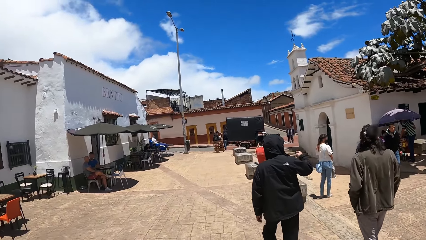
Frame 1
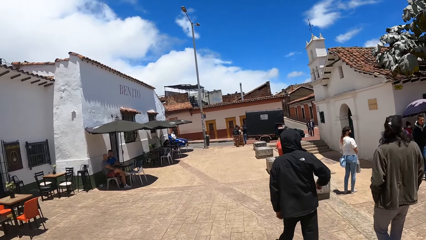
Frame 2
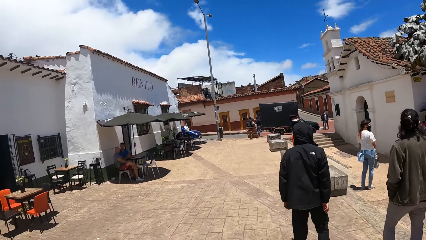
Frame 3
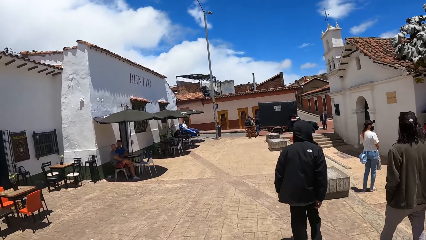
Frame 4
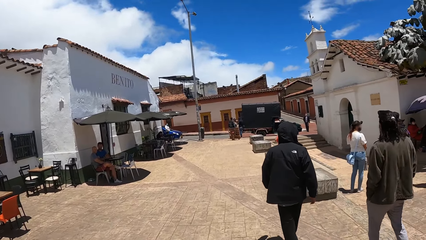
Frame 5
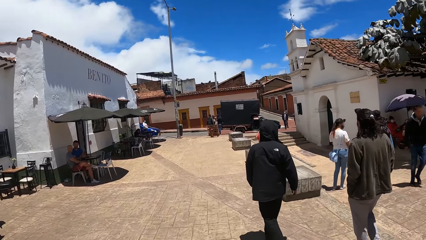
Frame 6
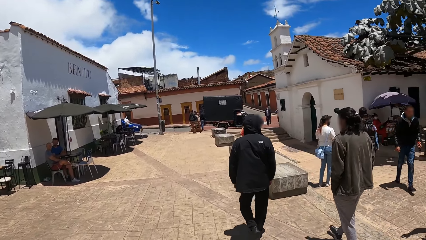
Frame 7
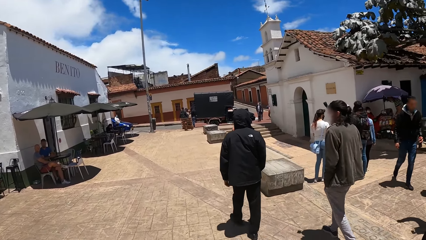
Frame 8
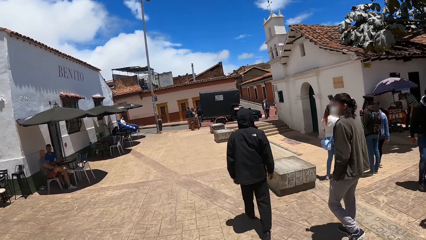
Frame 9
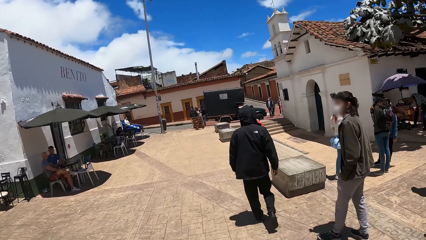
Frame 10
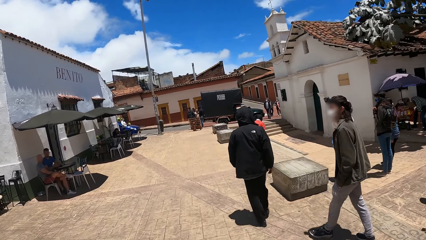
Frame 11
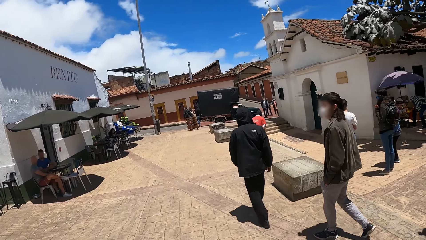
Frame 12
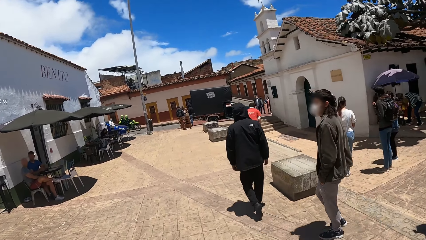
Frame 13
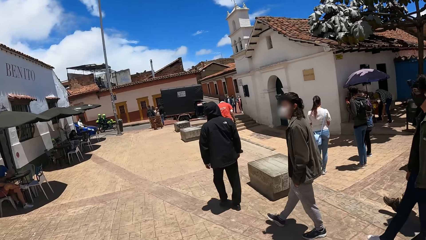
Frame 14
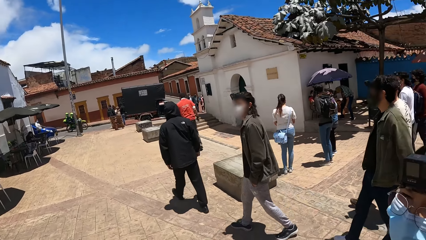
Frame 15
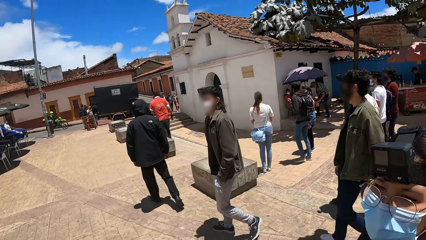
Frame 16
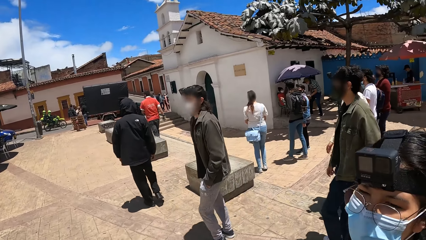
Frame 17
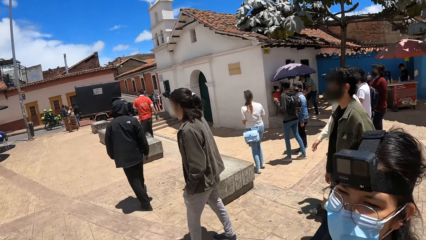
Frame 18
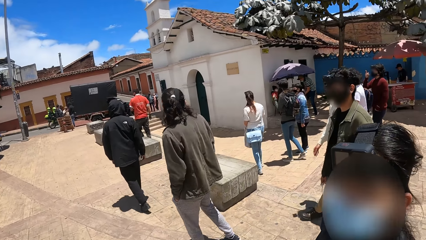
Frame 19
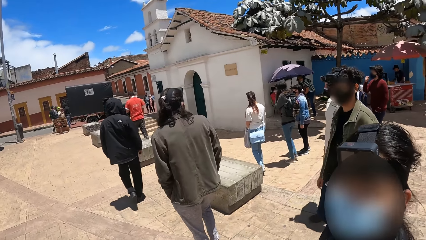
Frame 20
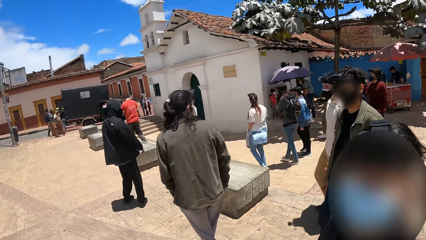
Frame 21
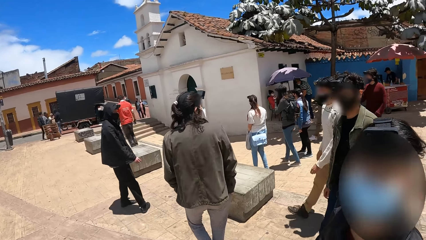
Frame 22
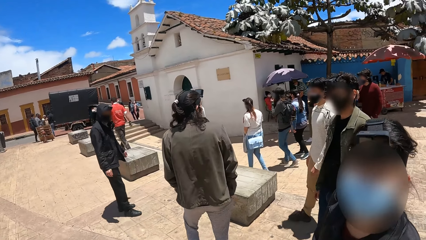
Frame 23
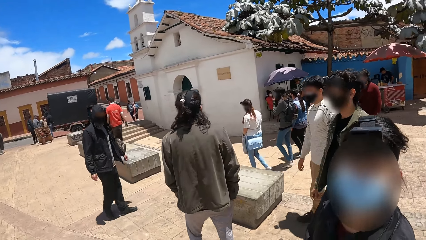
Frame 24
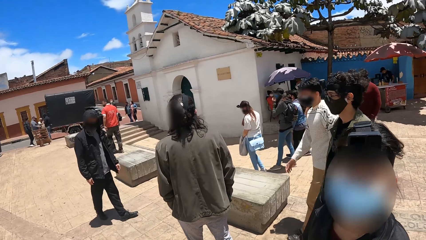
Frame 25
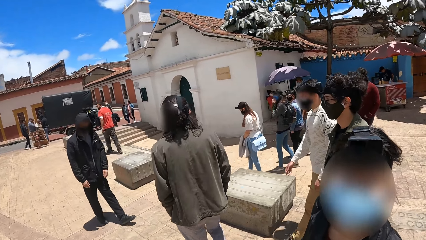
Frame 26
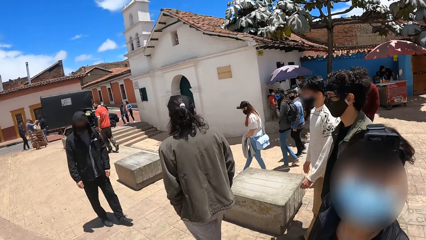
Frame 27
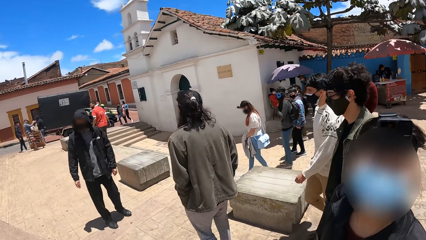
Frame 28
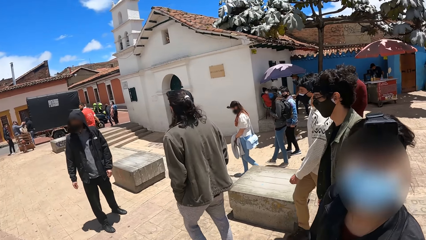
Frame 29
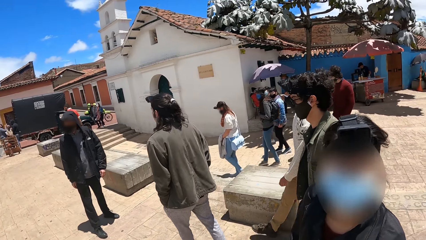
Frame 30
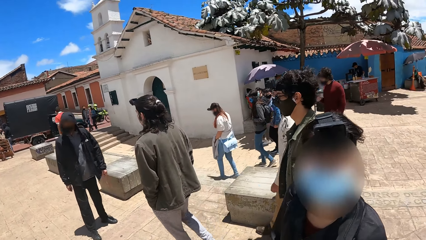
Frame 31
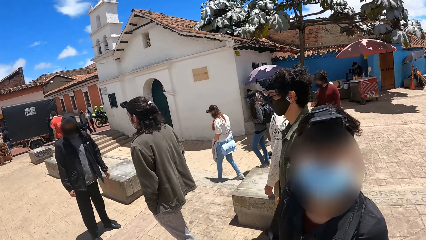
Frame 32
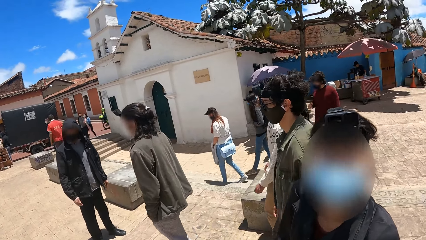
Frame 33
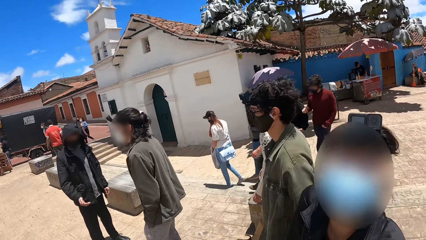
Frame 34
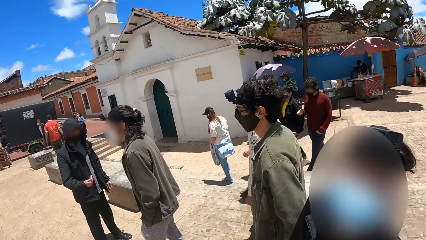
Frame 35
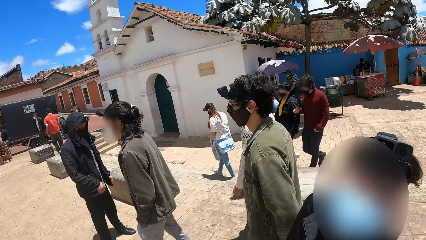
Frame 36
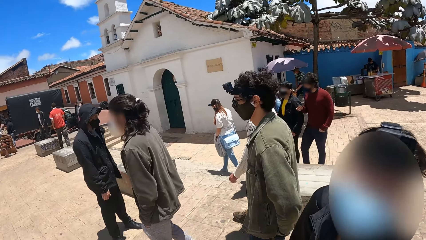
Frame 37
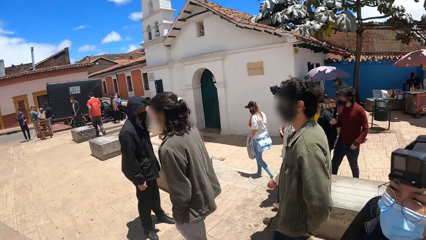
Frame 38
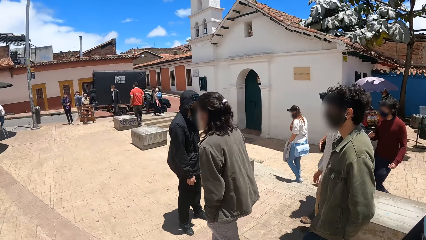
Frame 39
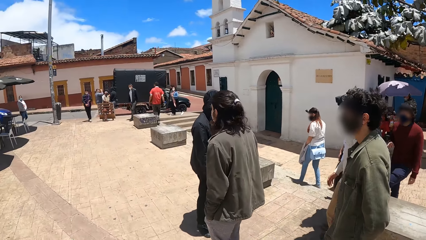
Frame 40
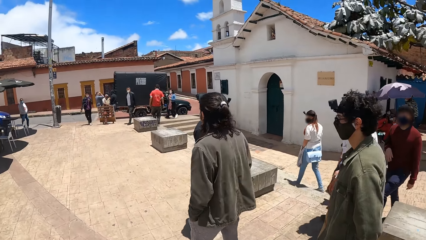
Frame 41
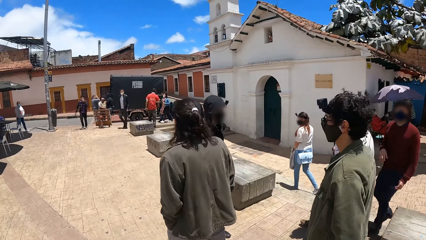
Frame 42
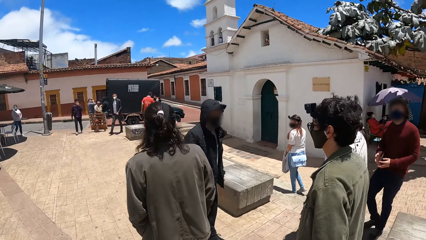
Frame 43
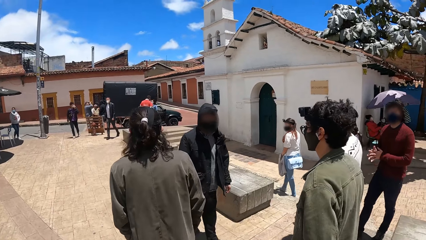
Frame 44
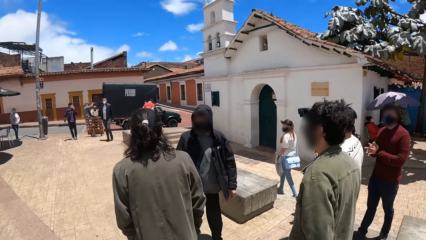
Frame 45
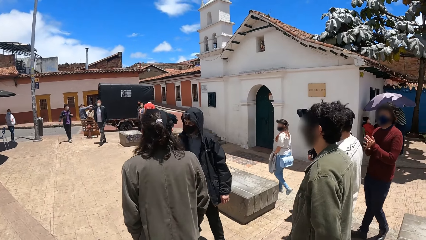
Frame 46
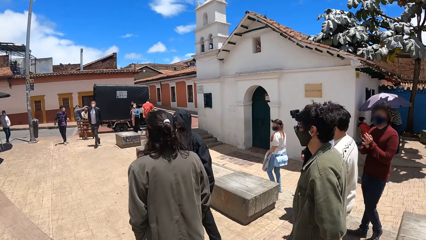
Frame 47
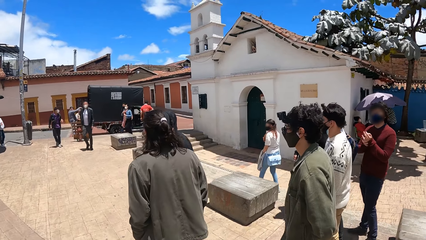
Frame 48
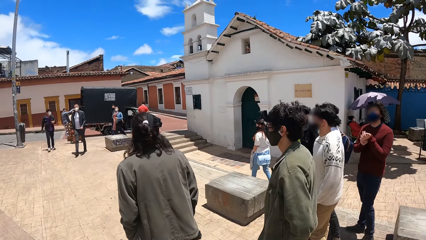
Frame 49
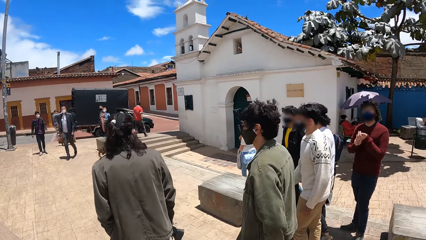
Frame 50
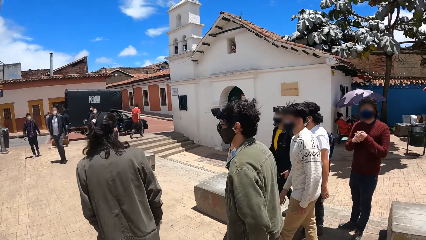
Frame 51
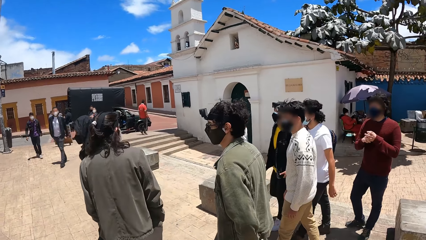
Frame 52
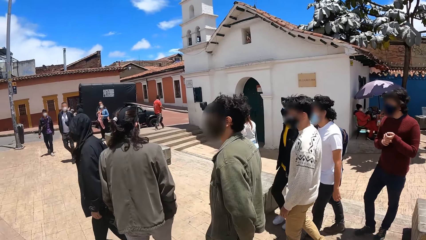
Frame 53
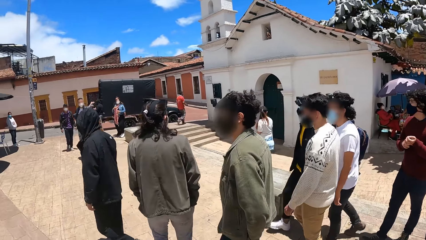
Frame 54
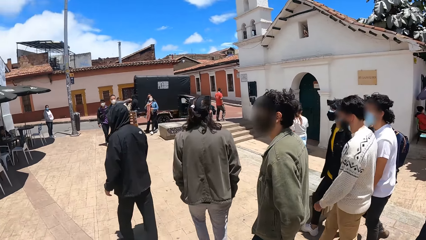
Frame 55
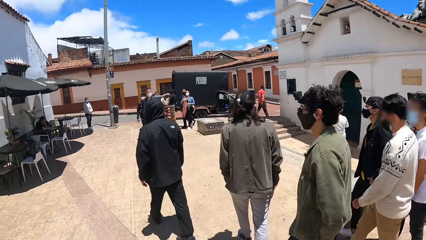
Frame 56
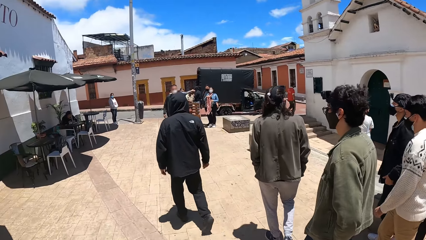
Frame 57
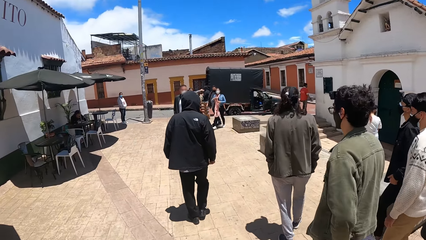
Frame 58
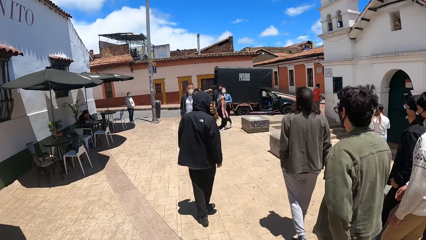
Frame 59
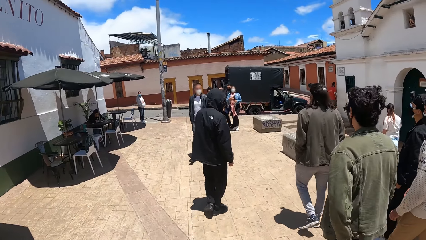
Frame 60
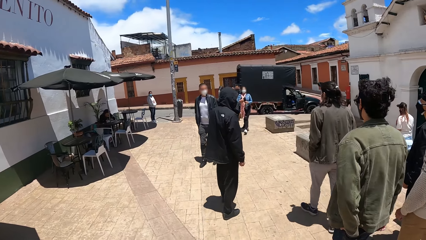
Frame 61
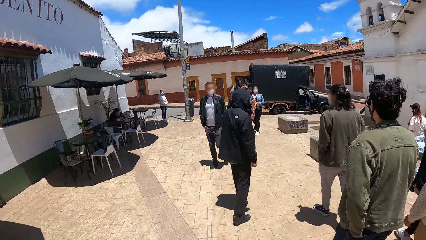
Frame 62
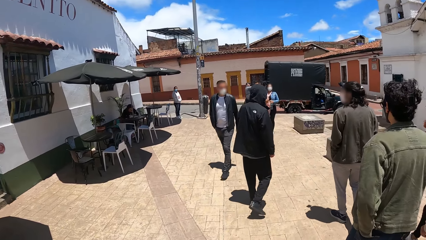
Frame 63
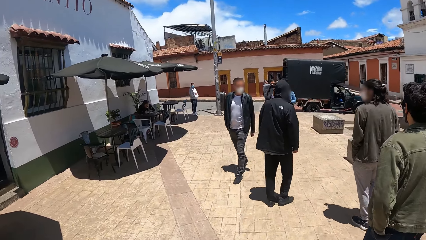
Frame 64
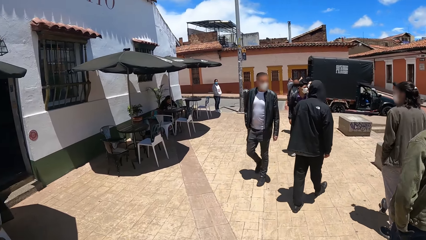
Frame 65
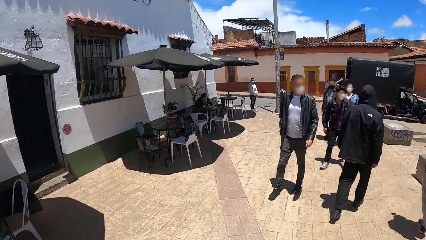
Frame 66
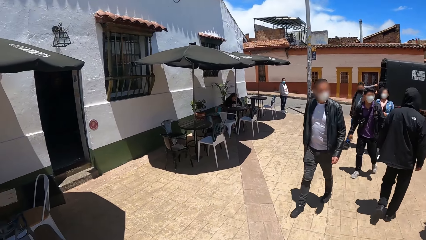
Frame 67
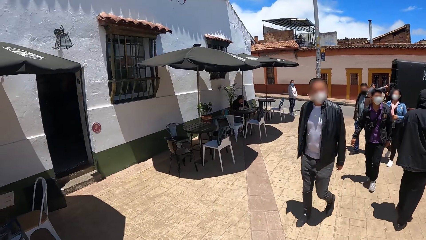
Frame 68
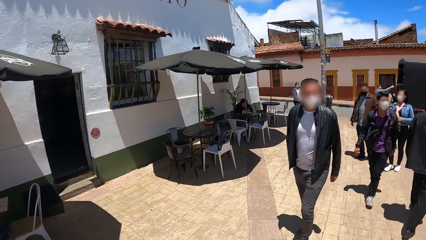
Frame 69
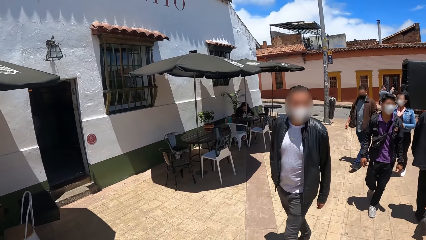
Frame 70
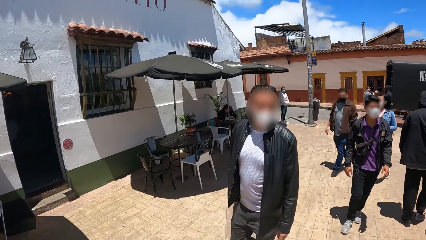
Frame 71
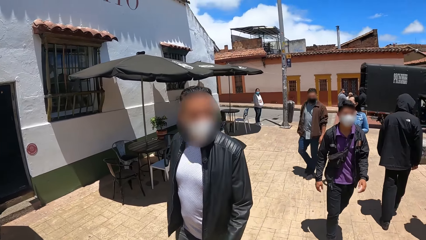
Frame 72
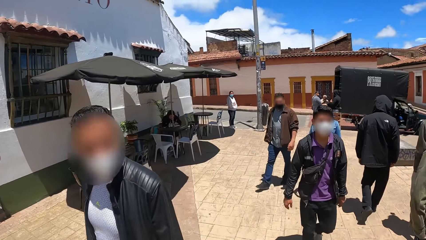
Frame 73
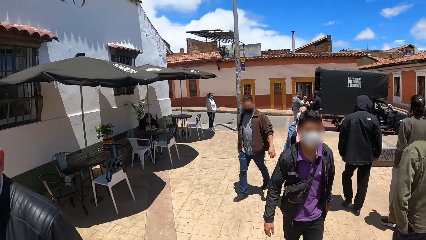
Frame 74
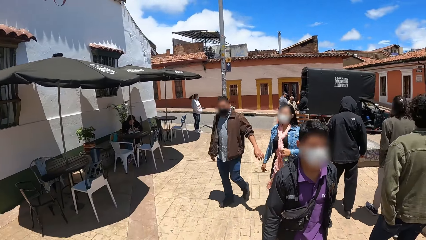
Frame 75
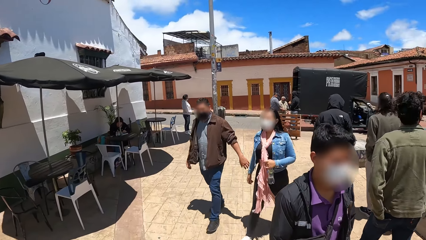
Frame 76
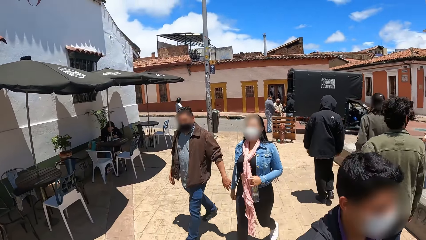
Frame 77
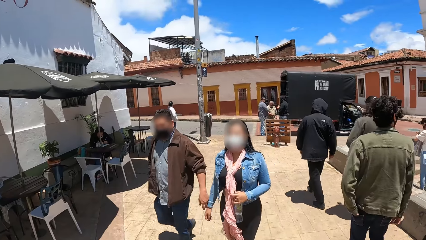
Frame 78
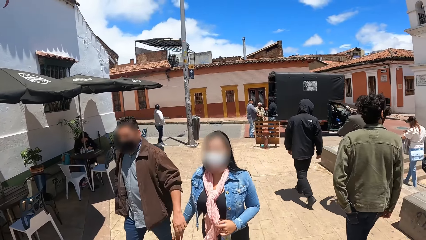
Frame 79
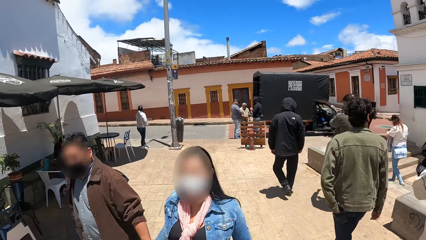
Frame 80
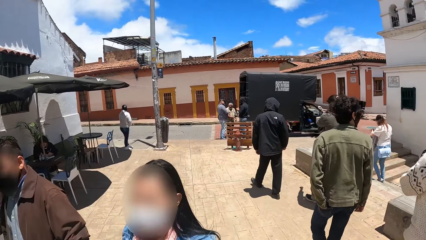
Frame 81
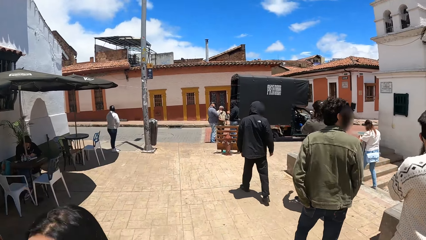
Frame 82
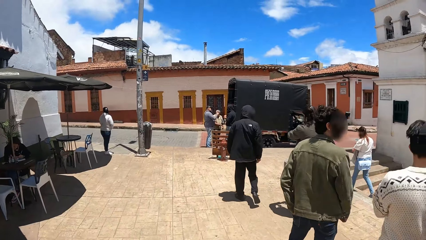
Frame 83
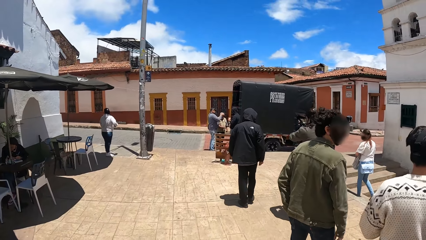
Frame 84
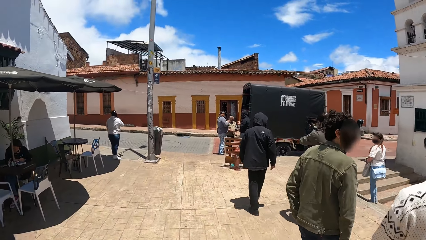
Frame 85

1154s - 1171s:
The camera wearer looks at a person. They walk forward.
